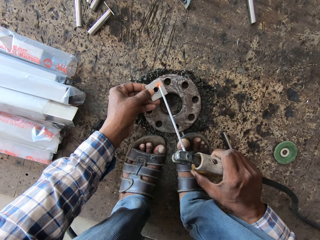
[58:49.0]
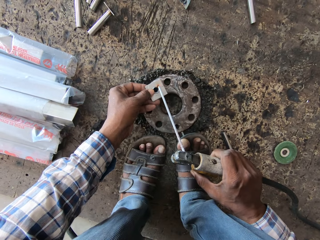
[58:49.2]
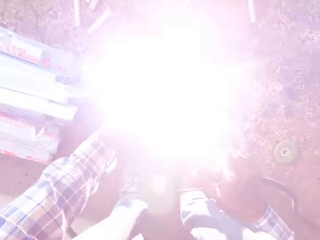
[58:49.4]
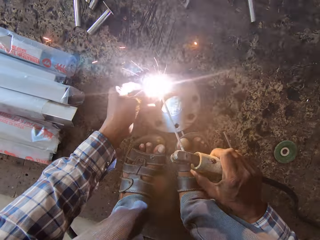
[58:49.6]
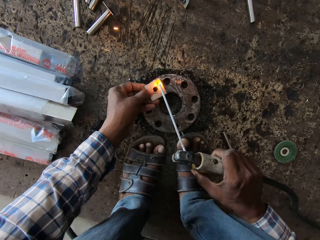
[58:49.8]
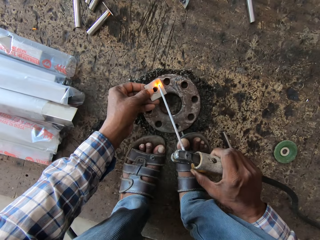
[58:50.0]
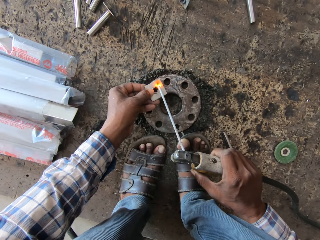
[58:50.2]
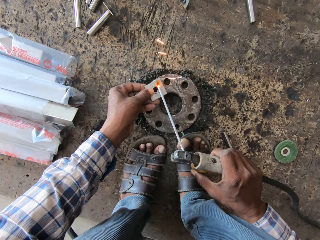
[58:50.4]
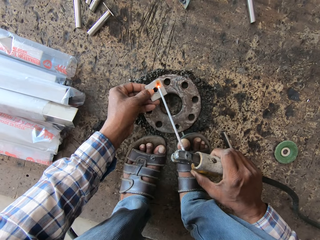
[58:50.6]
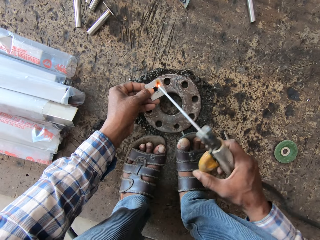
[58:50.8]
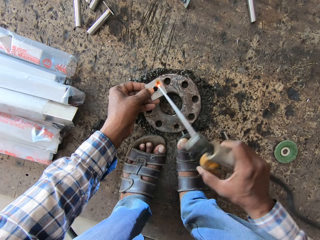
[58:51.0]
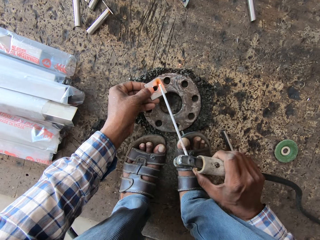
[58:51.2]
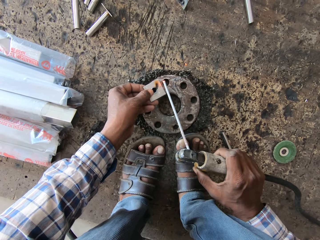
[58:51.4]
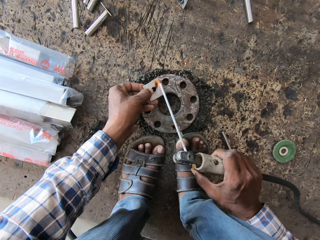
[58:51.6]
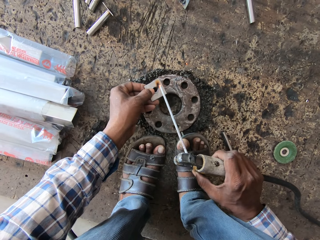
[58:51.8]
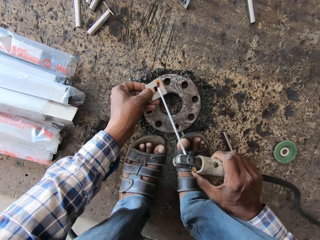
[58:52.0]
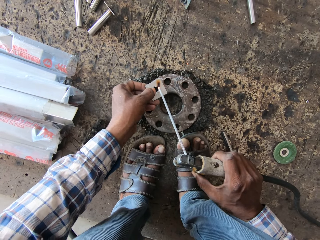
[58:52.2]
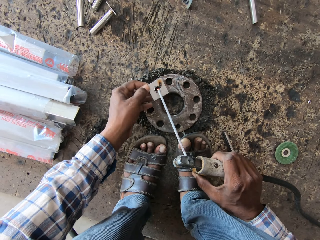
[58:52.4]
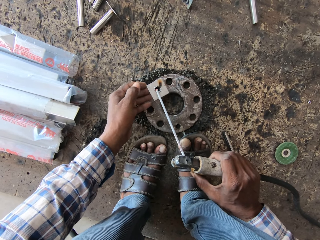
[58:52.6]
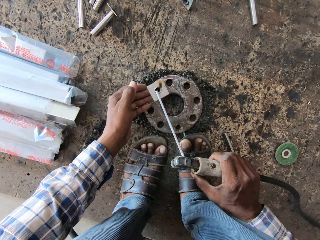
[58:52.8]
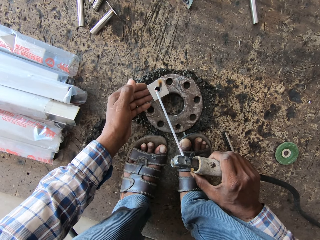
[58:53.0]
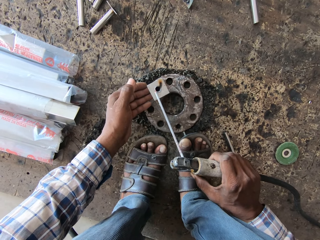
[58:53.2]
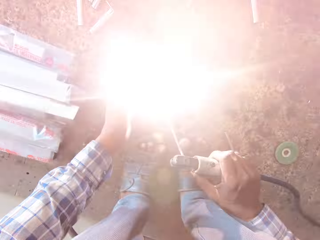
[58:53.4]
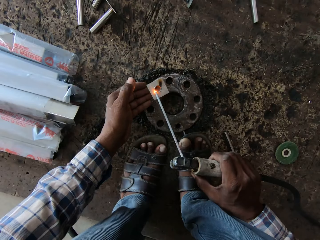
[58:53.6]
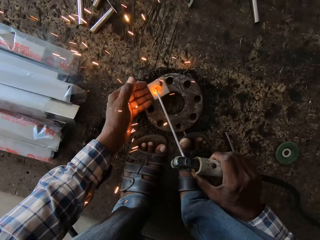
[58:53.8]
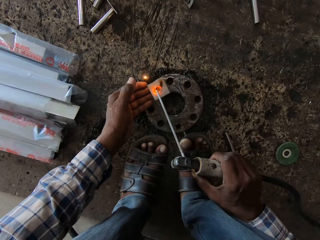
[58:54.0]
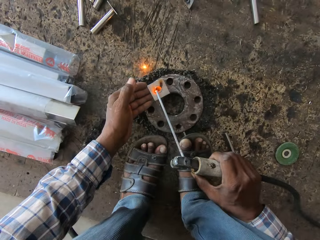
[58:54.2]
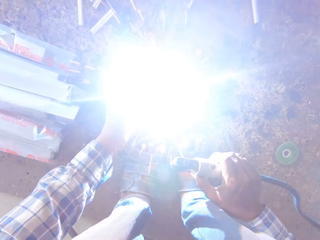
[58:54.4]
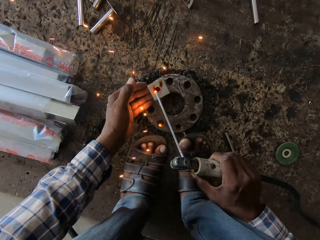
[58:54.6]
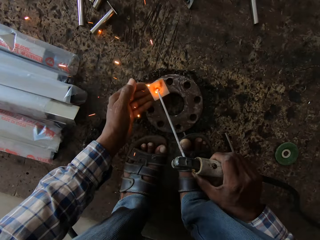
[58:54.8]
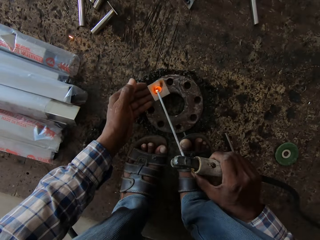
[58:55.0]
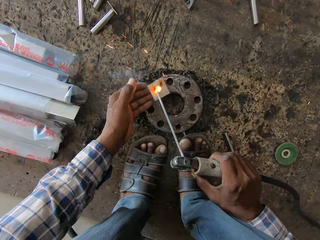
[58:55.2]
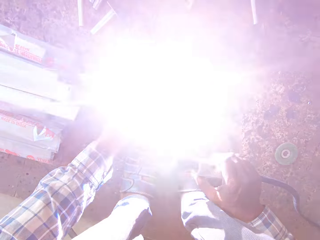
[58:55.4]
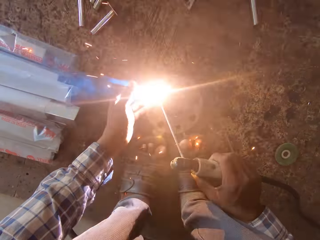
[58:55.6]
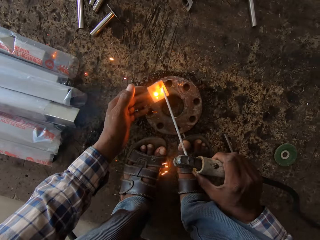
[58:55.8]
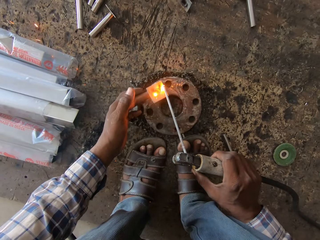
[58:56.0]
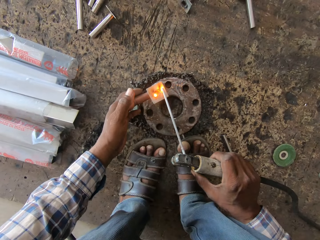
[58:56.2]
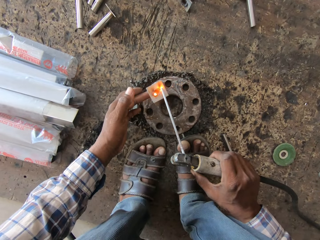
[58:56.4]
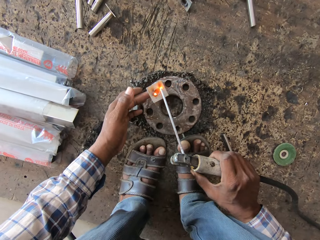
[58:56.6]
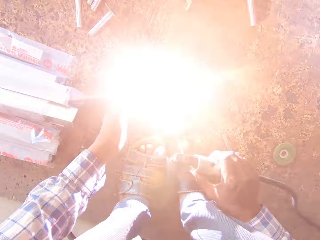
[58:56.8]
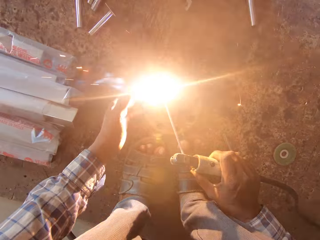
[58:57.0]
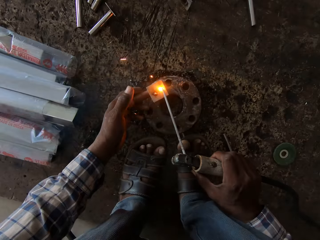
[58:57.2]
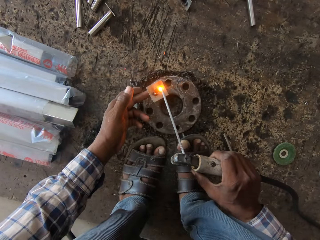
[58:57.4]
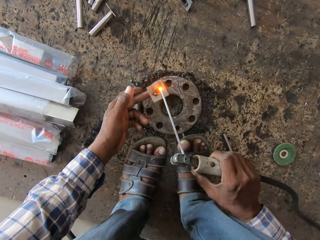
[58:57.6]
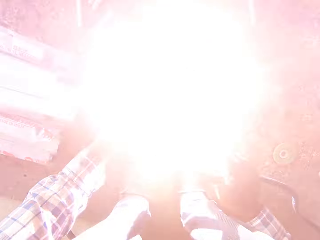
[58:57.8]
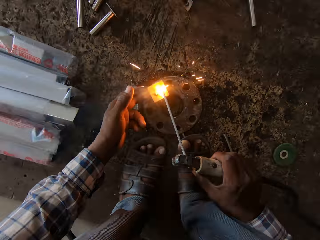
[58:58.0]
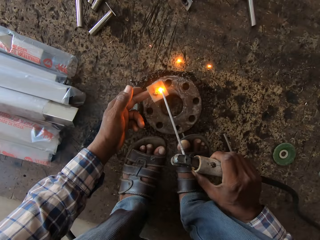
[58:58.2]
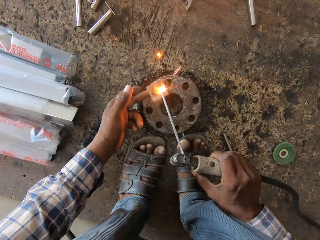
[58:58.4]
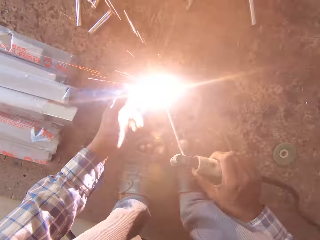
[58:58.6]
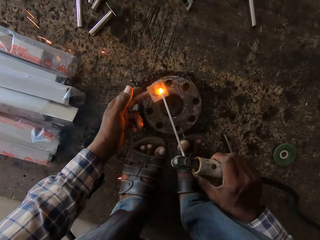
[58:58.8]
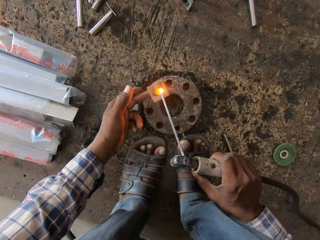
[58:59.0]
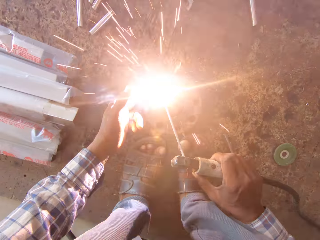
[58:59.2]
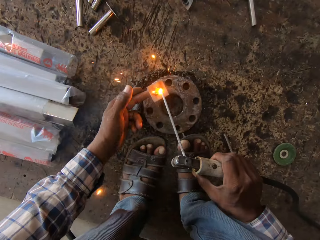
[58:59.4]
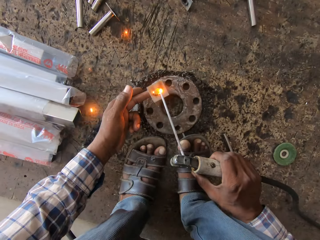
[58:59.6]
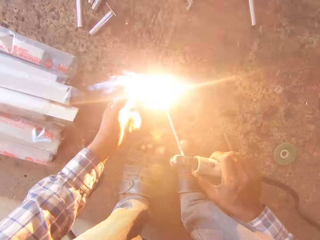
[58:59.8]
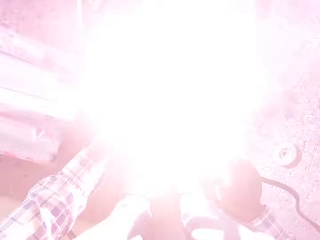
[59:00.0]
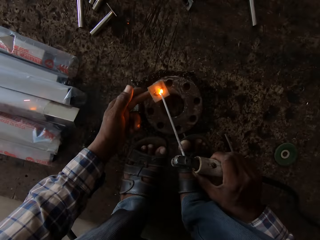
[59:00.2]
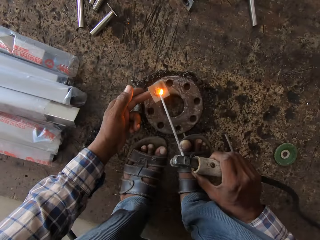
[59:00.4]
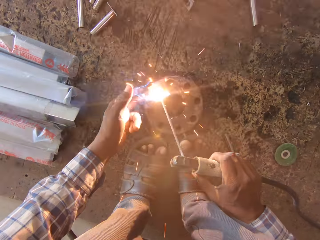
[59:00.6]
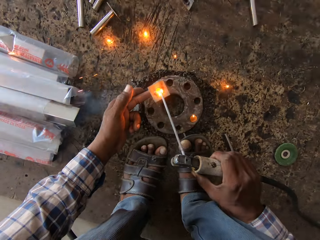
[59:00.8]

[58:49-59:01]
The camera wearer fuses the metals together using the welding machine.

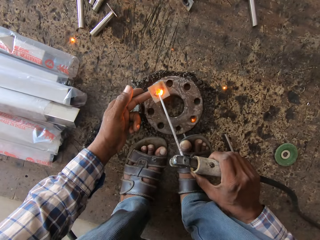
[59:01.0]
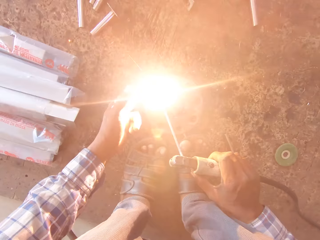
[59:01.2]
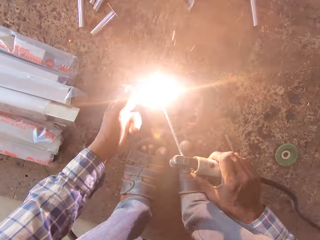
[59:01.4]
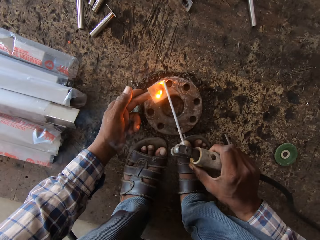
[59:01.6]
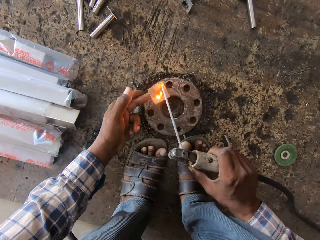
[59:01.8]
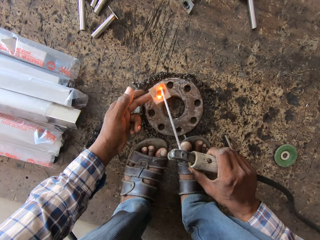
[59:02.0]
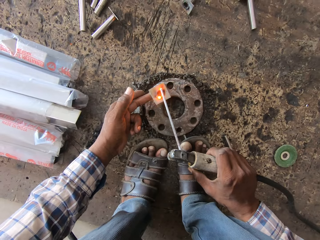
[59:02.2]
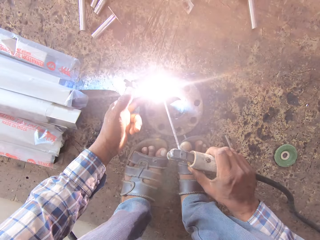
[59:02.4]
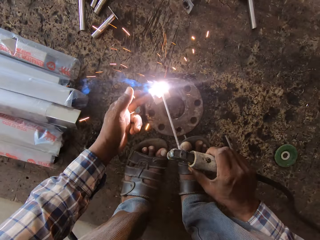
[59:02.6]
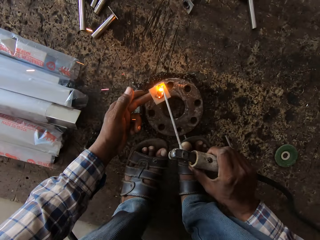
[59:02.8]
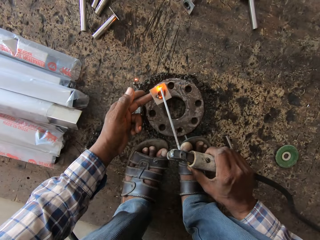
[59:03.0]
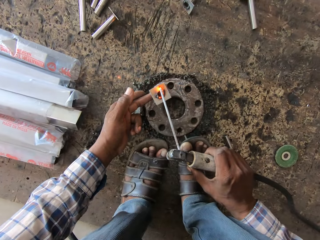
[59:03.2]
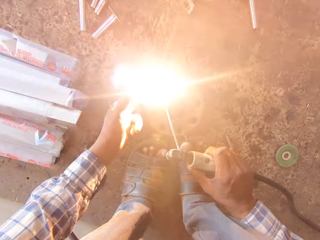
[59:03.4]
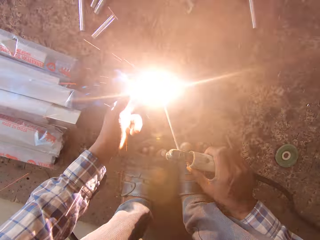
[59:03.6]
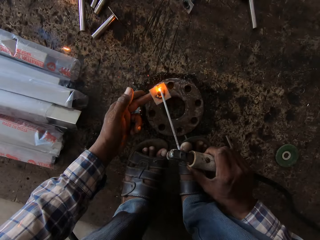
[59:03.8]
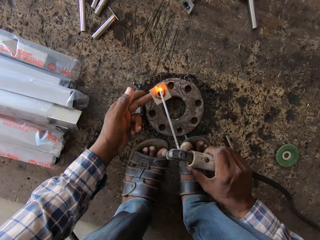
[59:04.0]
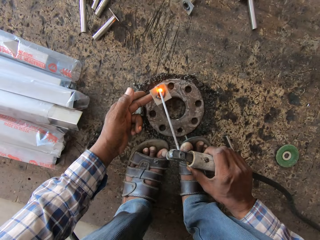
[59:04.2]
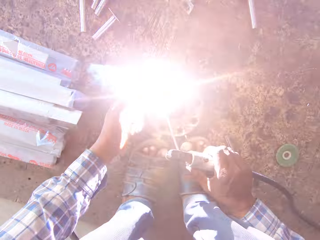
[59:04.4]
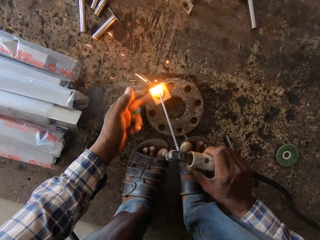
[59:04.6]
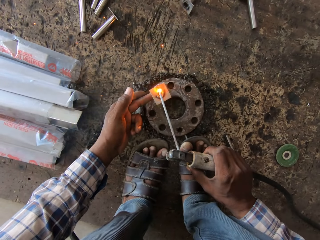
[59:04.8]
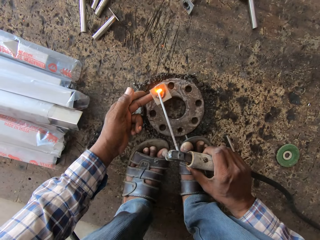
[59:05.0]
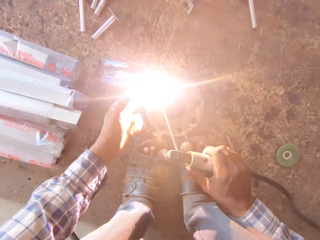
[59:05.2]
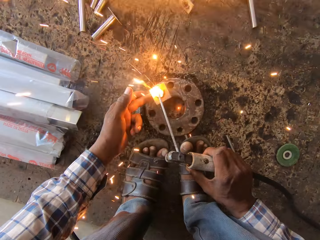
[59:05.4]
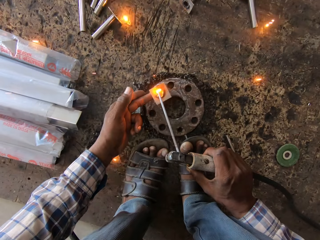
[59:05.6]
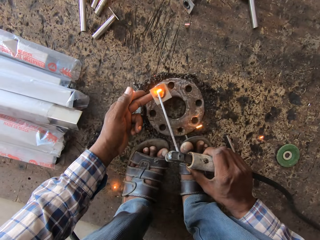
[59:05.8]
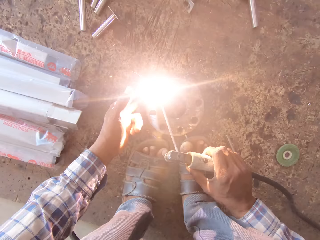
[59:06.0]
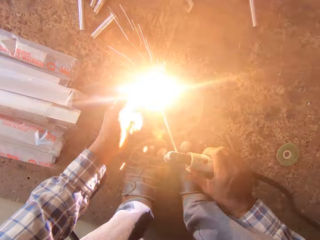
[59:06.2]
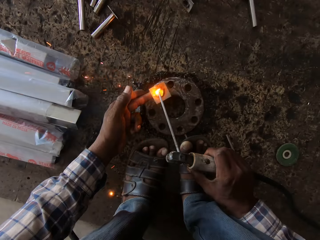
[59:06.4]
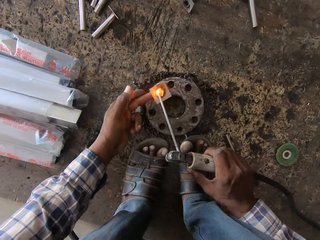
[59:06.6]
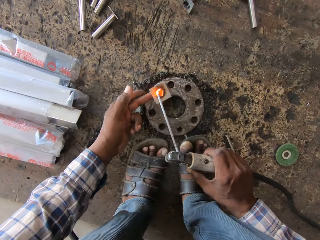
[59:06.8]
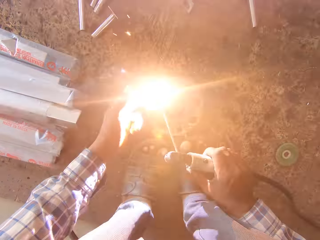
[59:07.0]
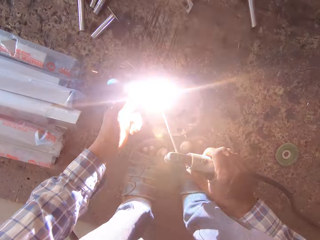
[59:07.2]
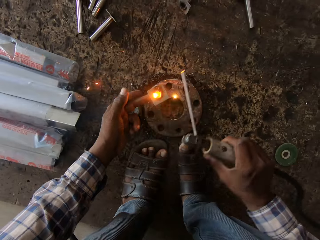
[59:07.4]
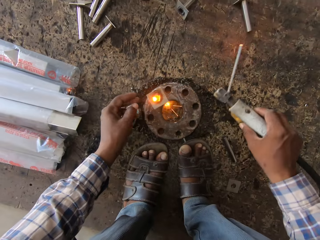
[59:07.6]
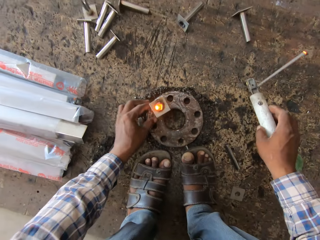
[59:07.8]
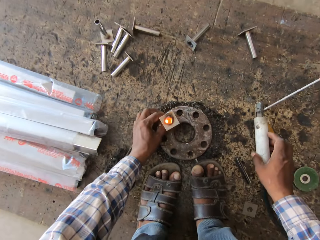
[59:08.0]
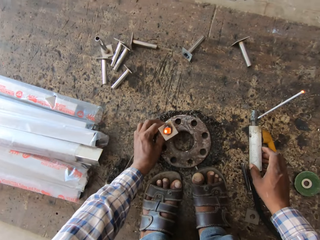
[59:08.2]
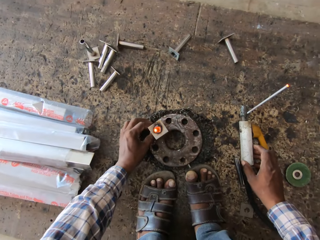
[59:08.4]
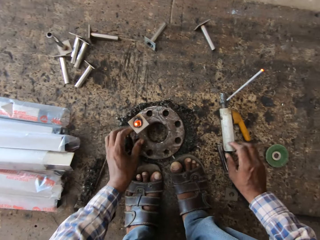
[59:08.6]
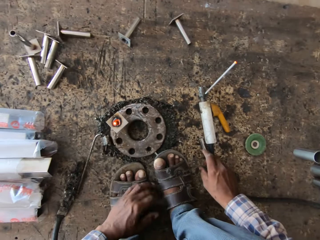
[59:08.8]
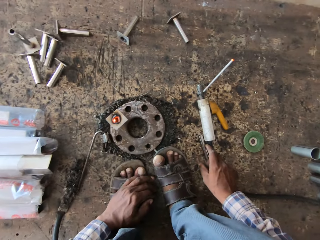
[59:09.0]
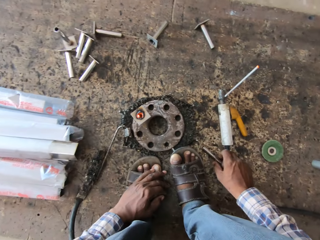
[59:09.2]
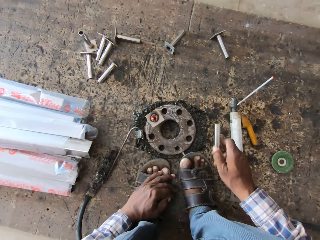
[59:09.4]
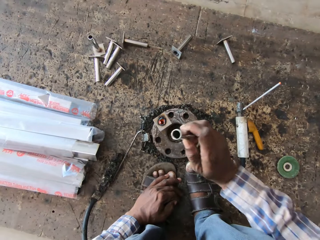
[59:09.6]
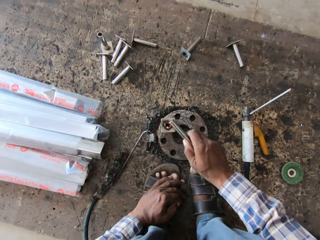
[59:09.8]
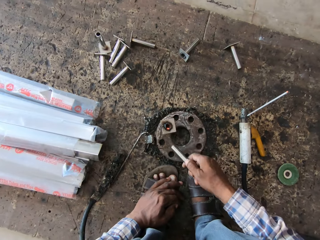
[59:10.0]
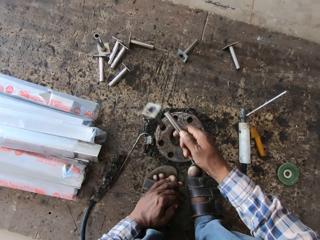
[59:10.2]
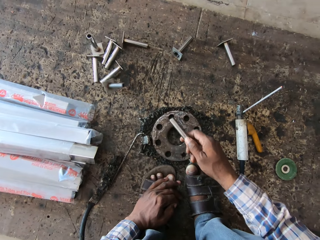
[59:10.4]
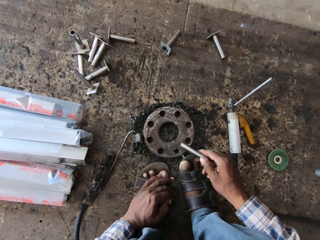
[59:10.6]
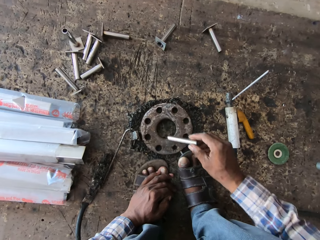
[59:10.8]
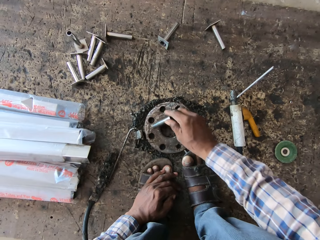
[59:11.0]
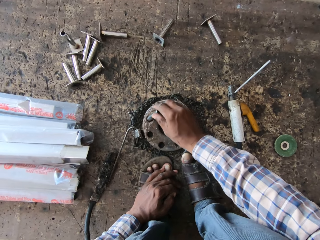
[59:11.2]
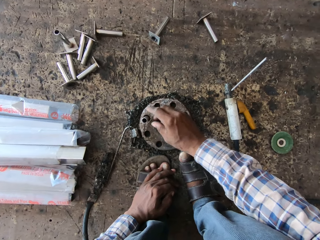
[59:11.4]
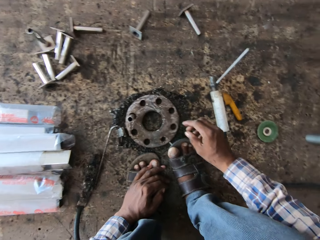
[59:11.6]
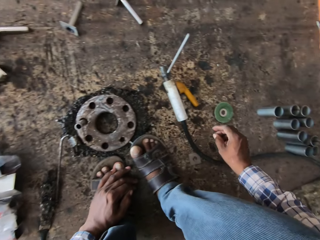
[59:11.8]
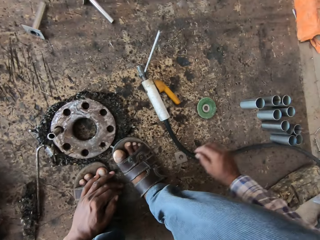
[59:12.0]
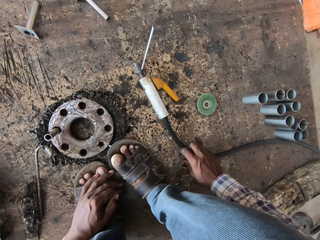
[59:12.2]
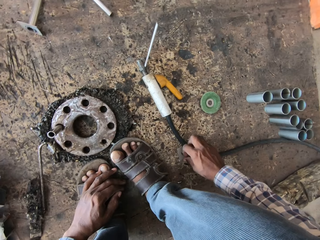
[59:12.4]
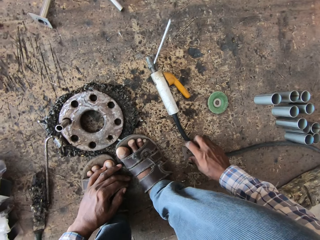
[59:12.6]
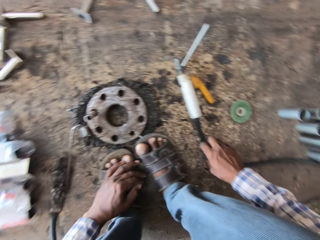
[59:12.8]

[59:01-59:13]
The camera wearer drops the soldering machine on the floor with his right hand. He picks up the piston shoe on the floor with his right hand. He hits the piston shoe in the retainer plate with the piston shoe in his right hand. He flips out the welded piston shoe from the machine with the piston shoe in his right hand. He puts the piston shoe in the retainer plate with his right hand. He picks up a washer on the floor with his right hand.
